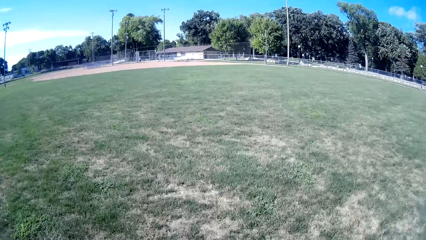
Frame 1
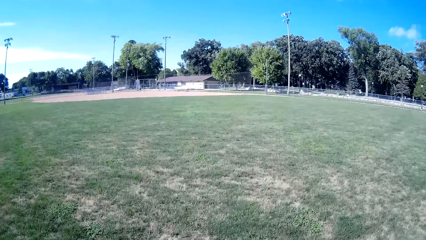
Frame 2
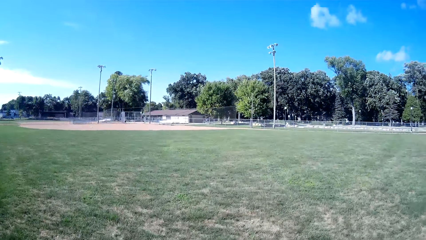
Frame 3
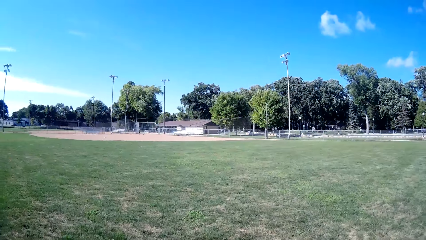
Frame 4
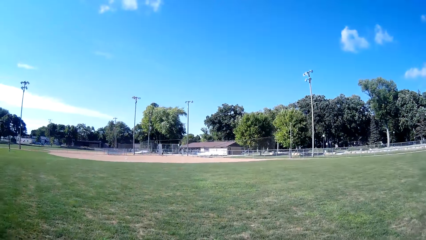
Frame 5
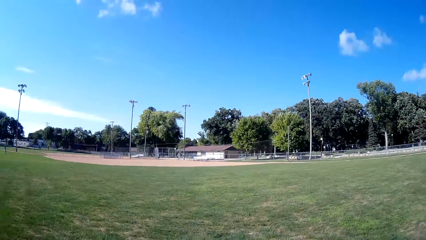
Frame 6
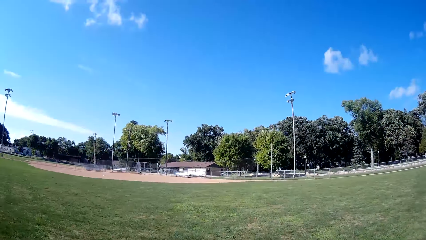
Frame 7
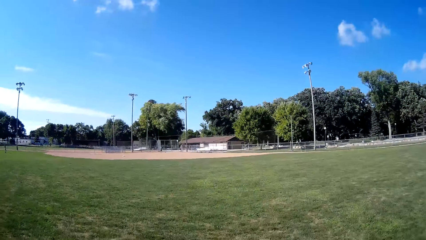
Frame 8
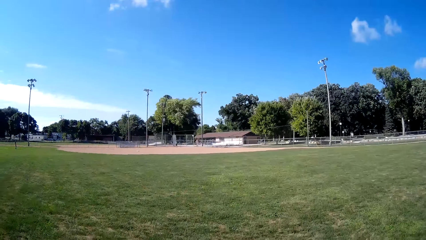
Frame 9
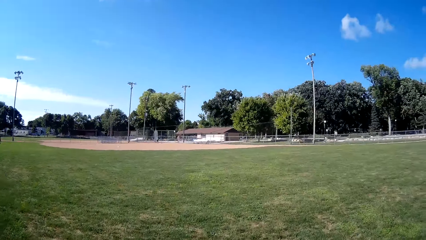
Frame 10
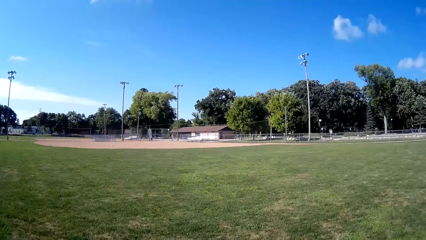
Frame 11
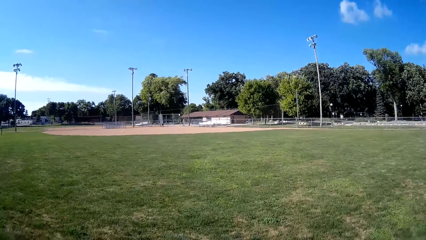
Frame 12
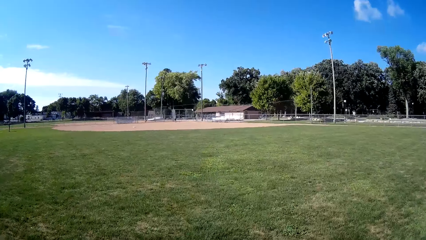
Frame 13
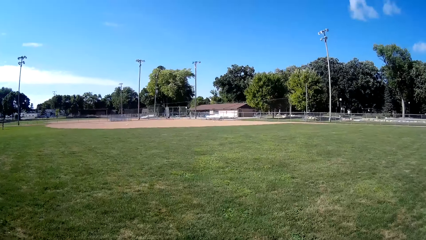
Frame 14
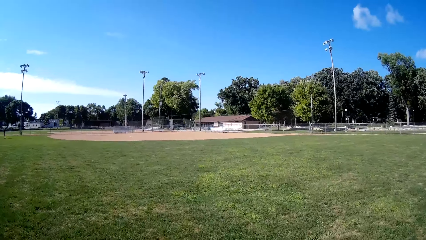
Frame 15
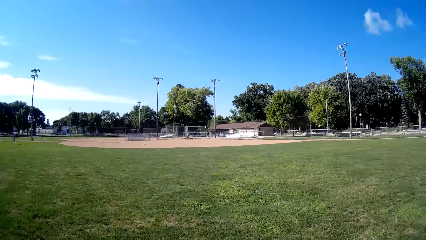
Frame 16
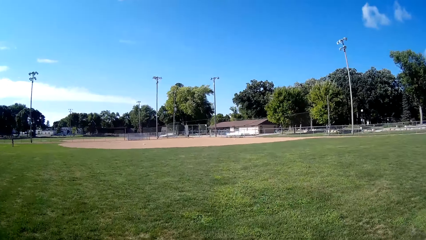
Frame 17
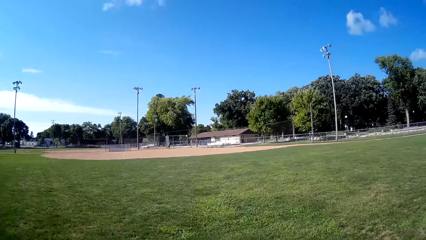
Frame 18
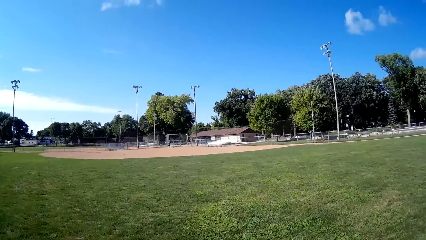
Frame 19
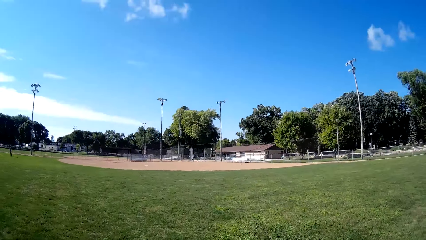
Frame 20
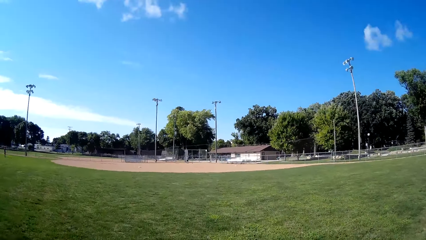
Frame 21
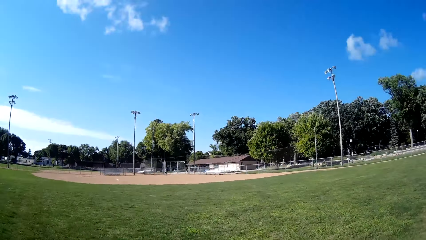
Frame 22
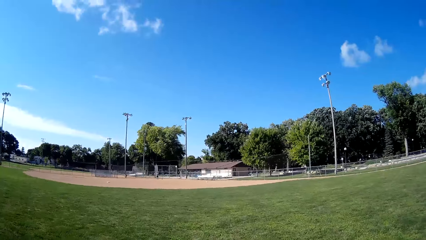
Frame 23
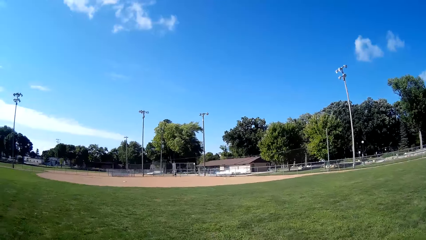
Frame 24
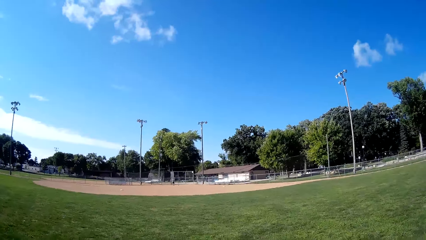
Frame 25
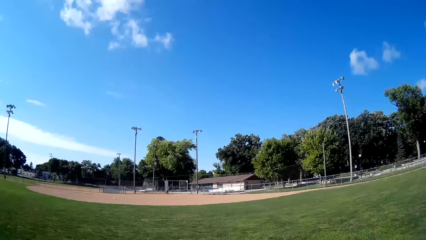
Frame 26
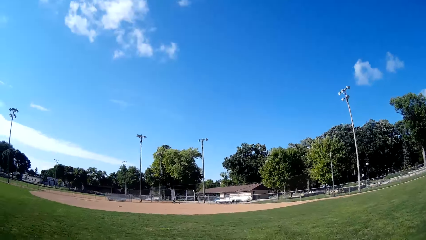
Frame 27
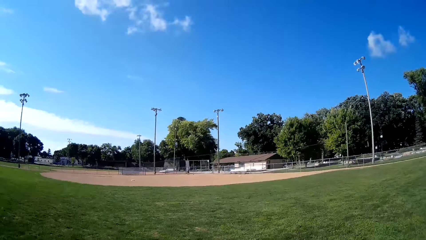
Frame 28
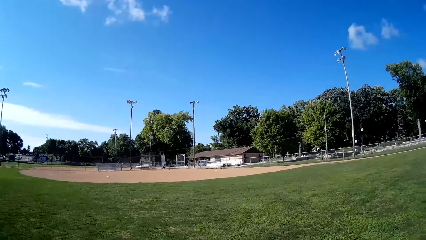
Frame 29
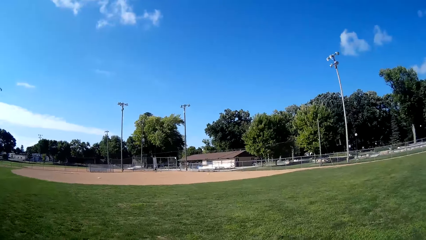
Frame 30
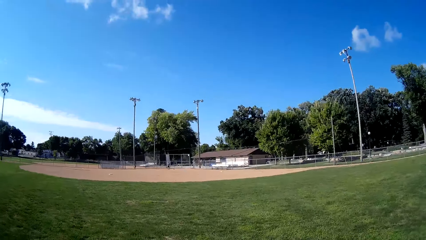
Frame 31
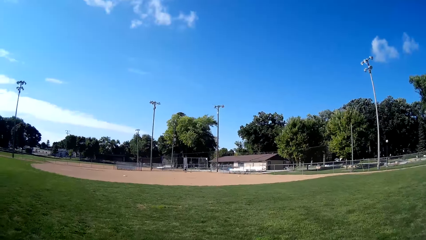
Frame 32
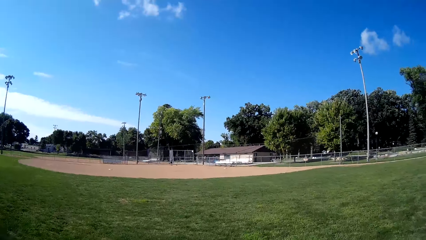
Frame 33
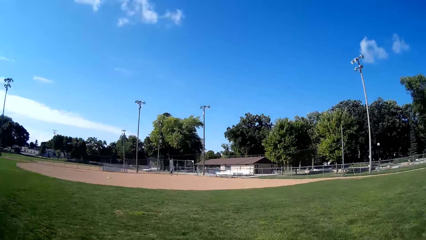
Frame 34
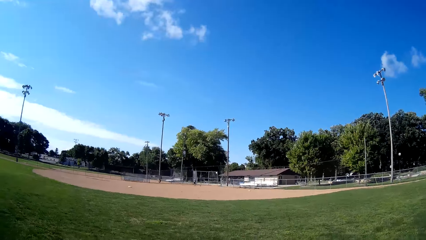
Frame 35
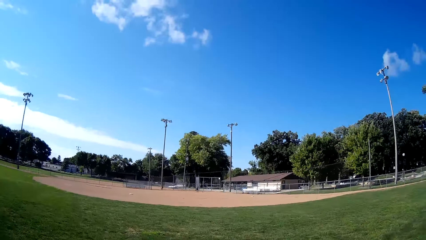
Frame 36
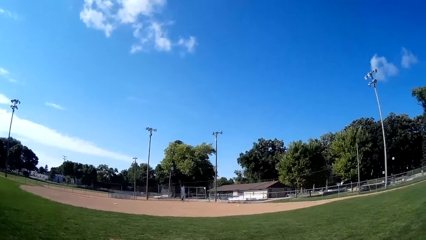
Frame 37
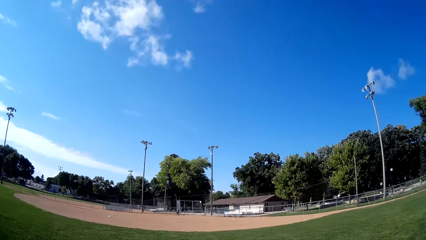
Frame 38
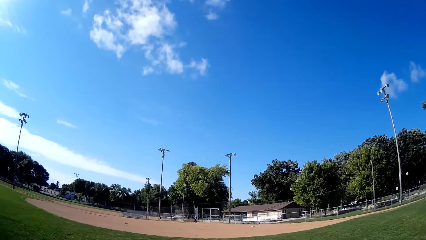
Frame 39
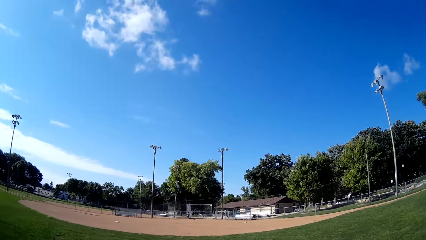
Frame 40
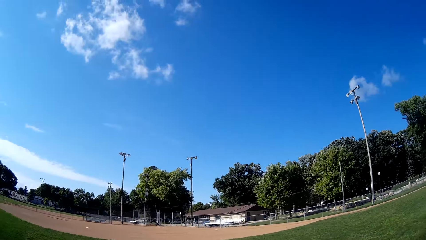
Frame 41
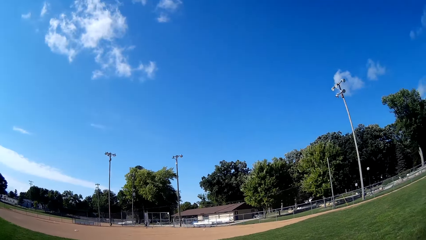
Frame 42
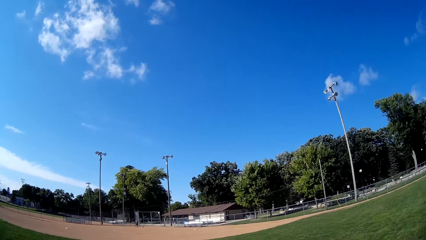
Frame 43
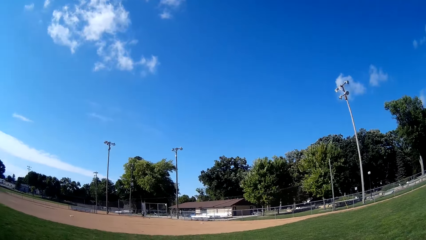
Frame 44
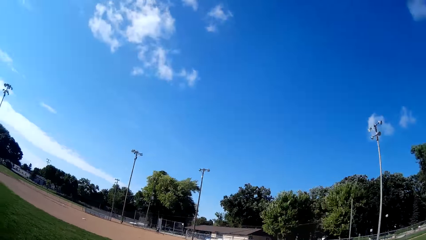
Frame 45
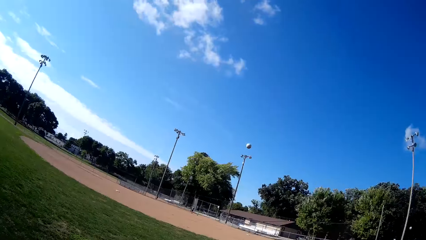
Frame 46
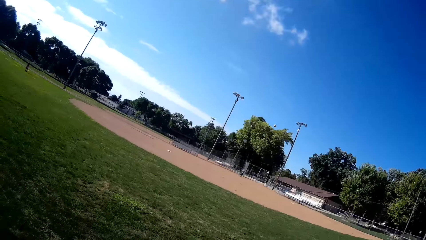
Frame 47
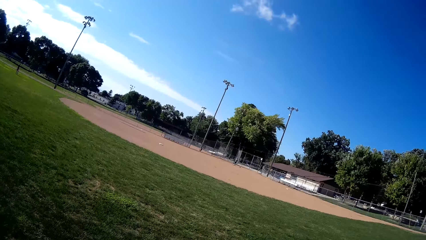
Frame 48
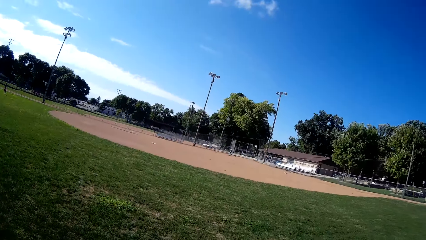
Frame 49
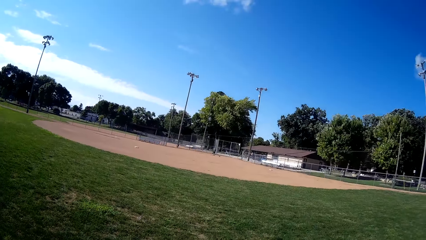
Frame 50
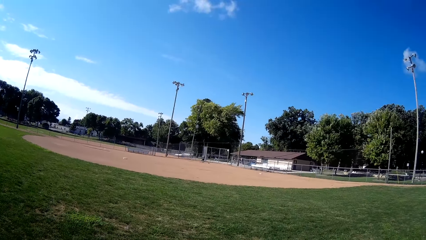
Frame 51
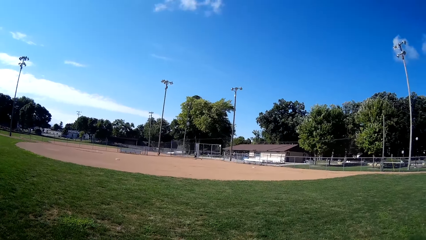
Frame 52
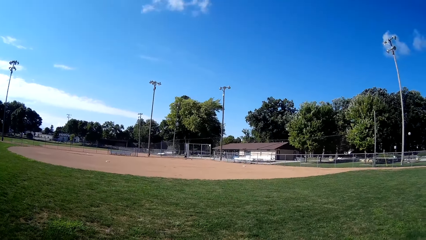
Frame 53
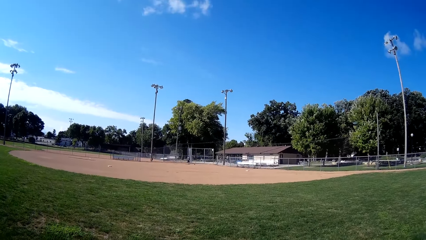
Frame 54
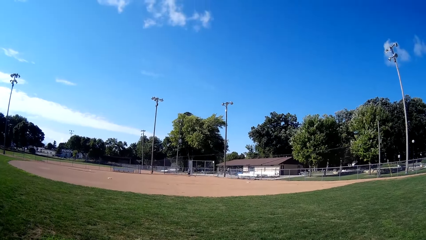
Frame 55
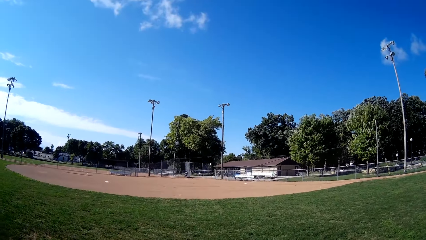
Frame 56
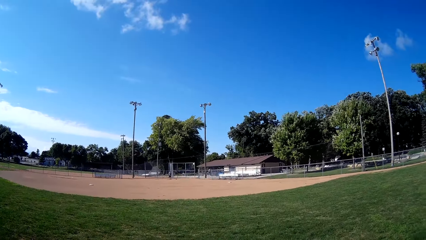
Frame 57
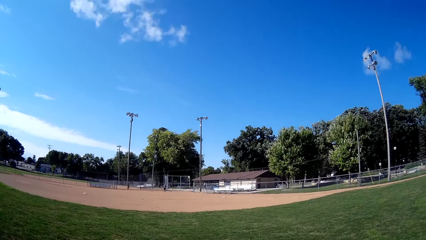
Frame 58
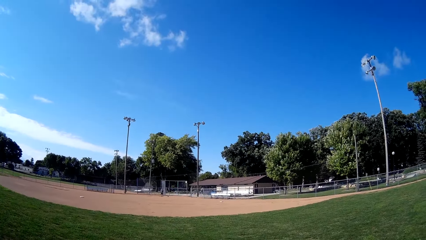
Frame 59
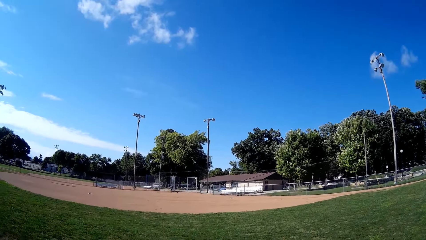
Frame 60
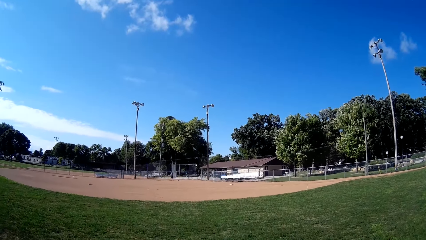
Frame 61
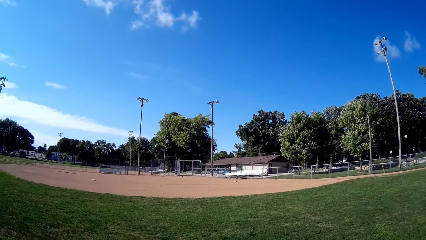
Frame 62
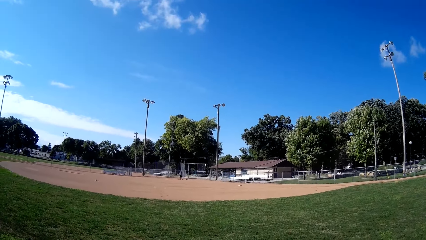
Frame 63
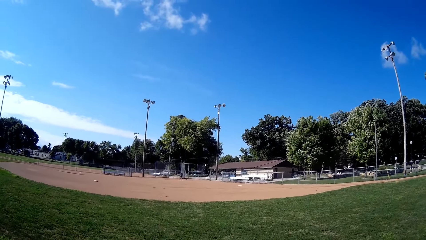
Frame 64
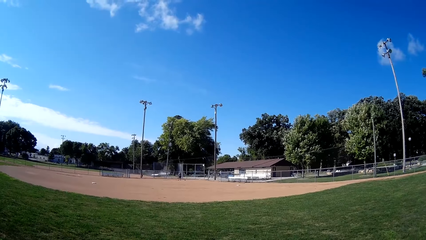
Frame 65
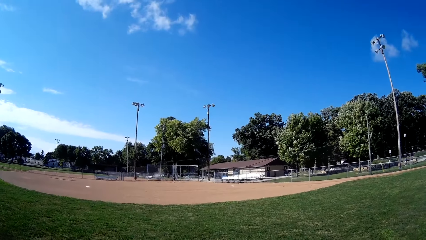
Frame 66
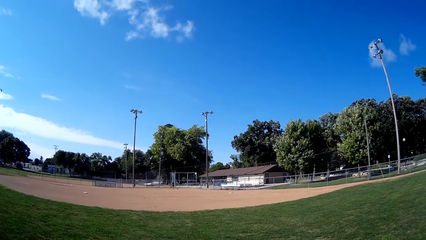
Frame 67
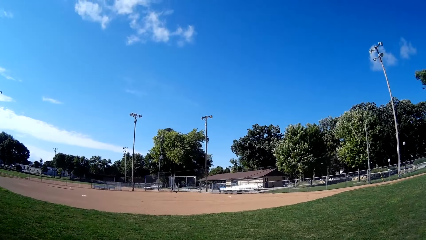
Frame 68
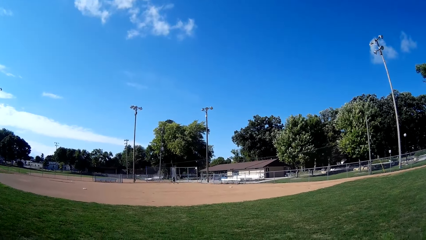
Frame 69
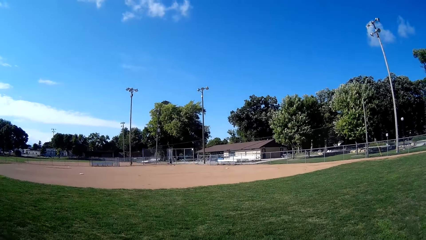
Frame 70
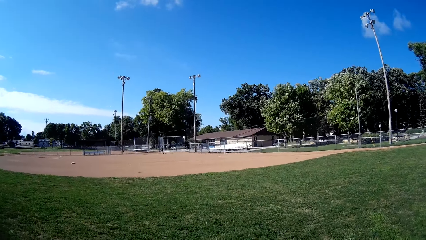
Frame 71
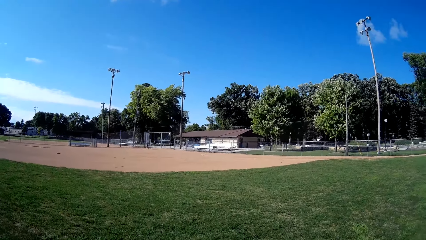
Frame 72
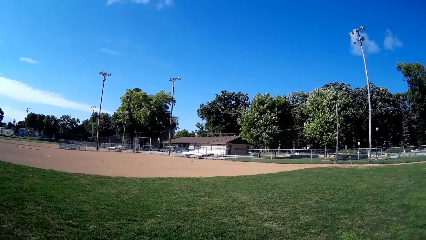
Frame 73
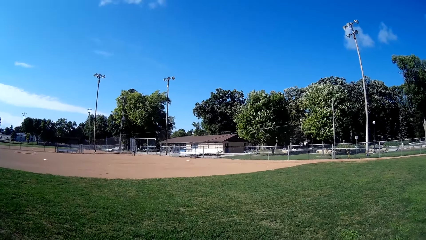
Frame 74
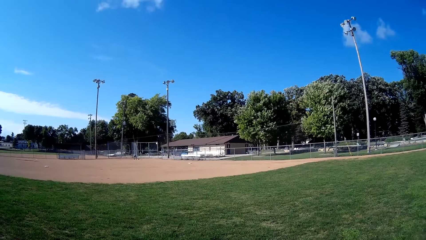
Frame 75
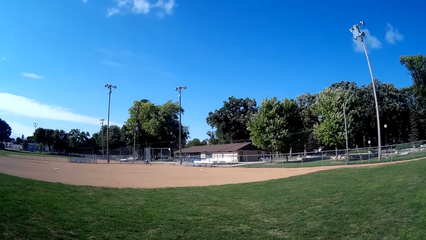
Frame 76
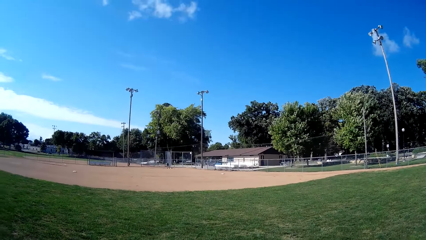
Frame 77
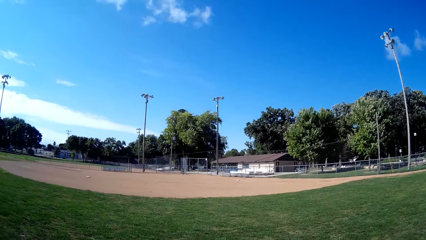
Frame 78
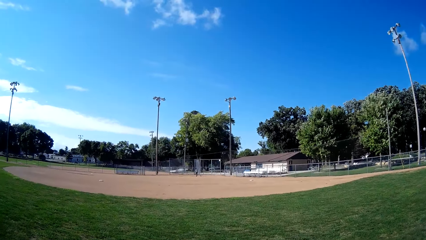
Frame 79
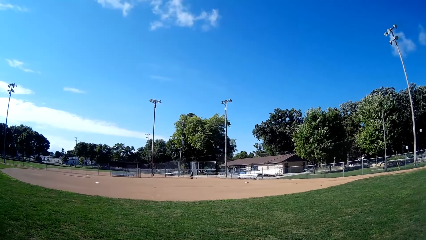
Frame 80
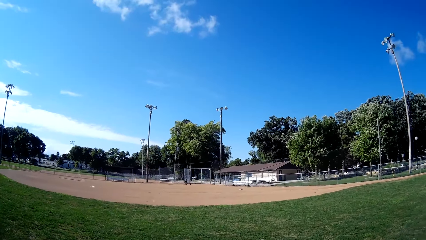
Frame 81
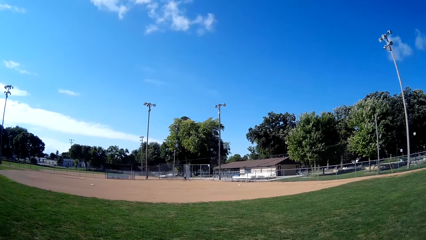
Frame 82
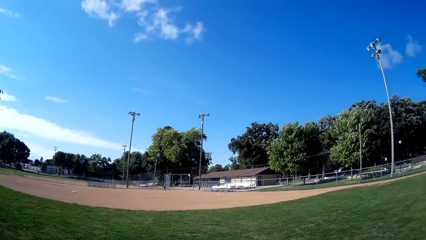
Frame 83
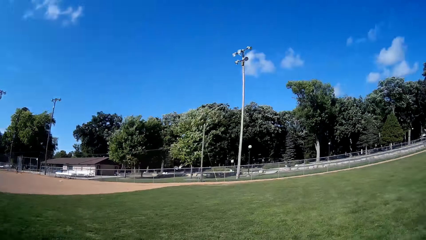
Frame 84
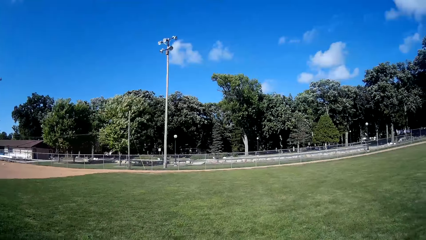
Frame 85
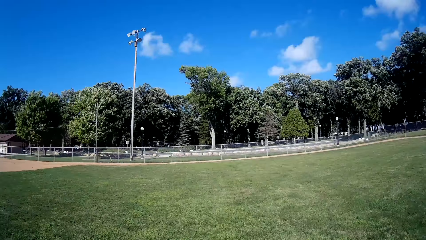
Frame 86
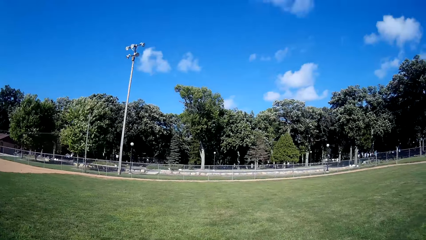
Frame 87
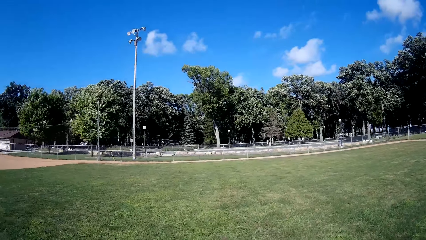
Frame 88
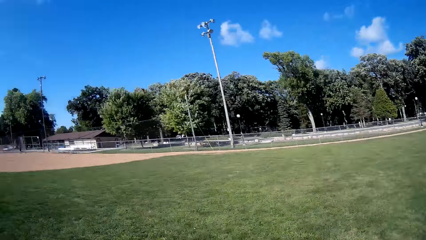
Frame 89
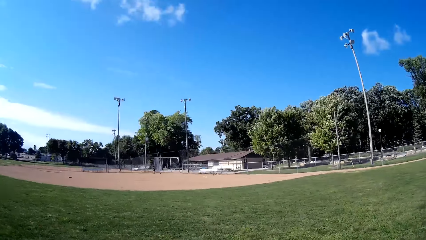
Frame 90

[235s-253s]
The camera wearer walks forward on the baseball field. They throw the baseball to a man. The man picks up the baseball.
